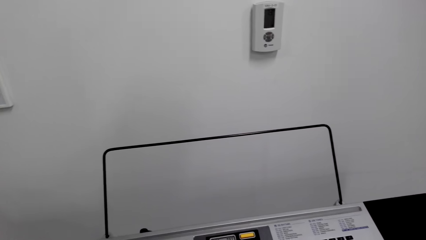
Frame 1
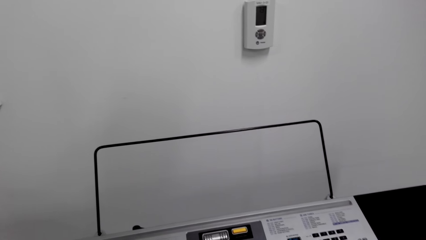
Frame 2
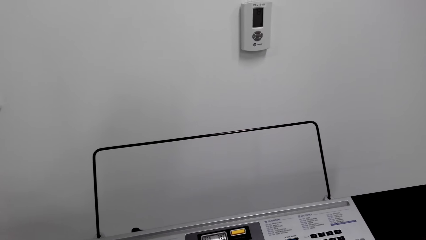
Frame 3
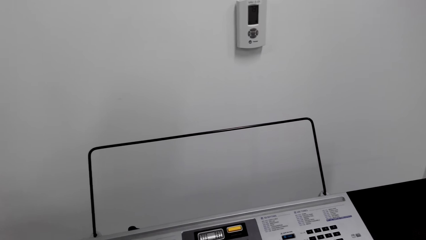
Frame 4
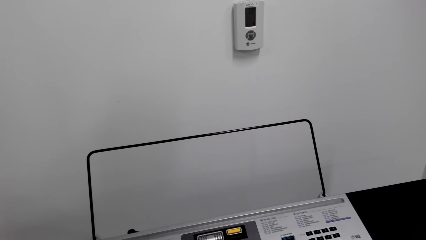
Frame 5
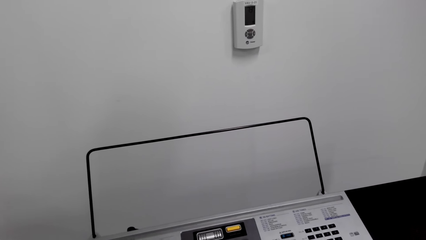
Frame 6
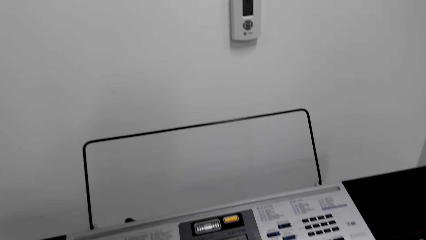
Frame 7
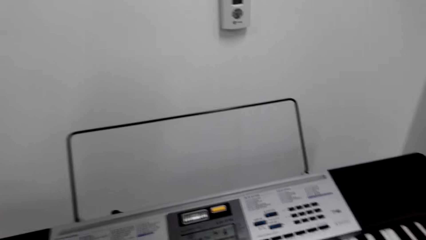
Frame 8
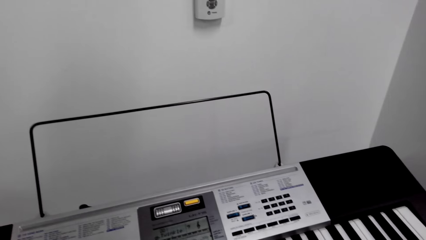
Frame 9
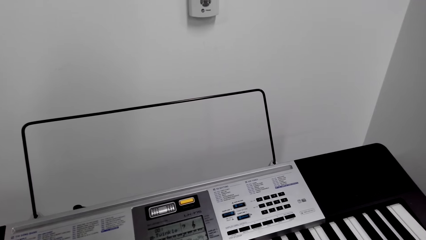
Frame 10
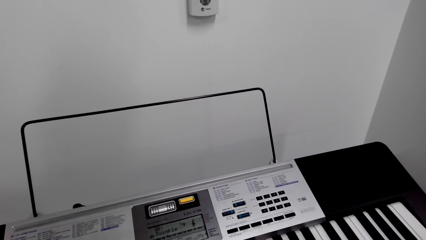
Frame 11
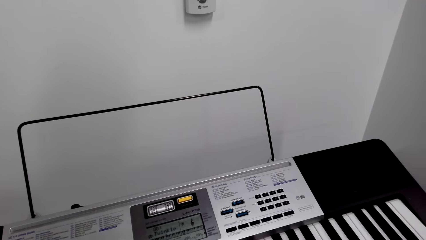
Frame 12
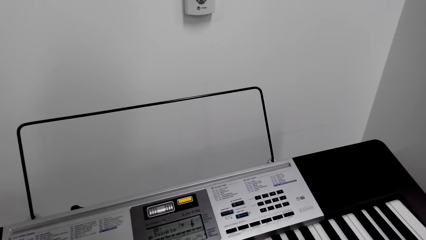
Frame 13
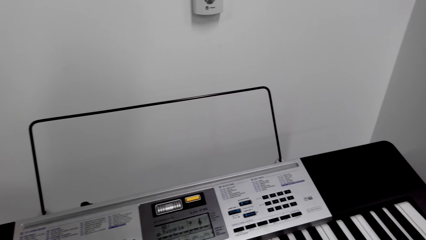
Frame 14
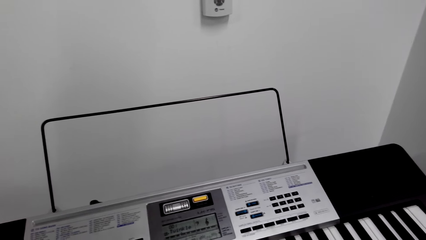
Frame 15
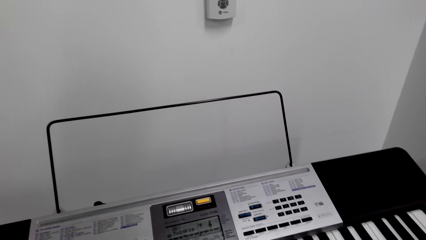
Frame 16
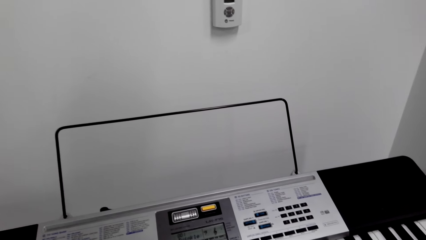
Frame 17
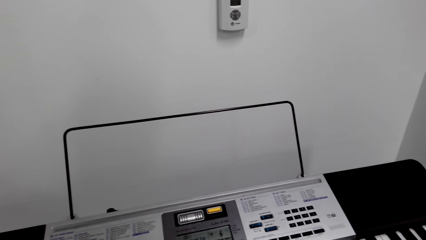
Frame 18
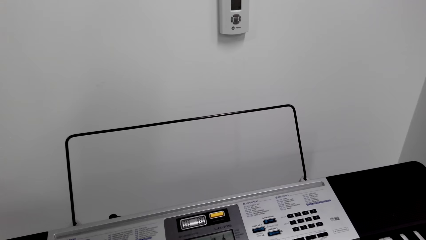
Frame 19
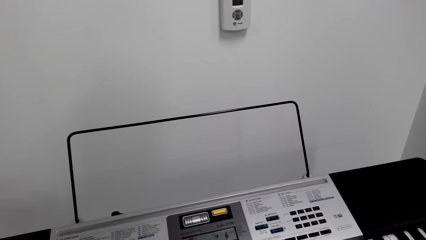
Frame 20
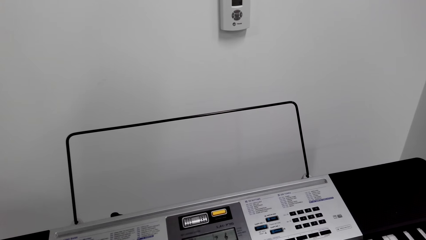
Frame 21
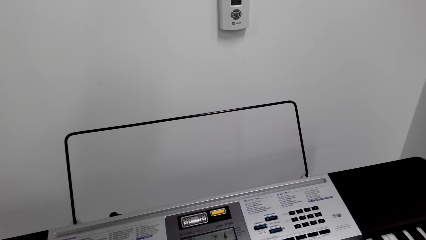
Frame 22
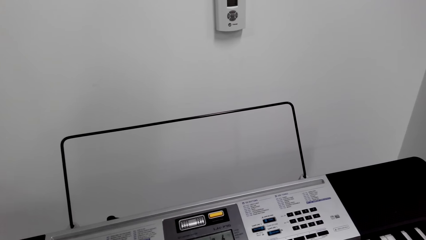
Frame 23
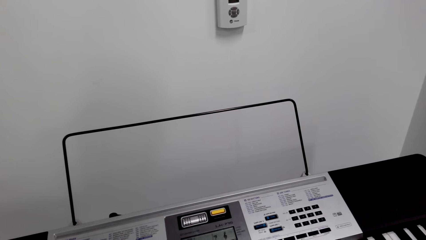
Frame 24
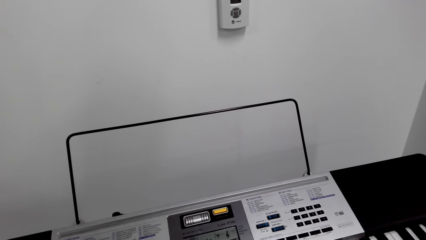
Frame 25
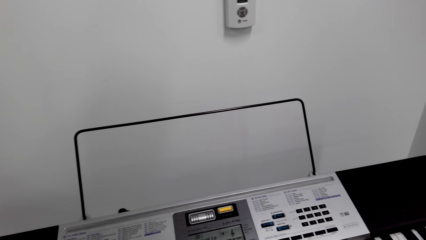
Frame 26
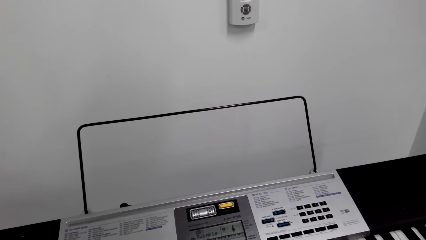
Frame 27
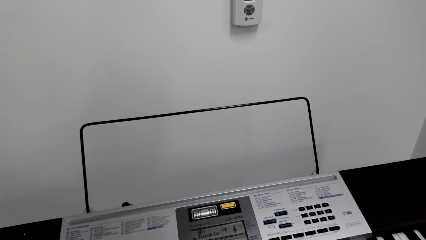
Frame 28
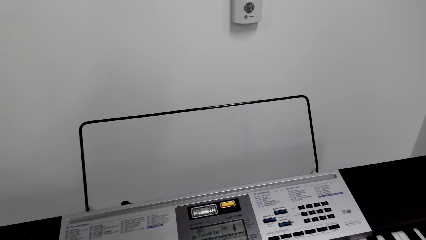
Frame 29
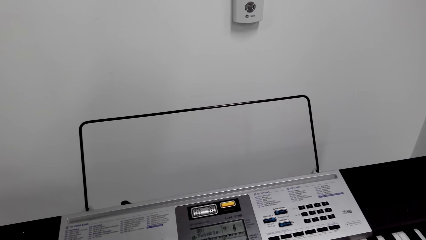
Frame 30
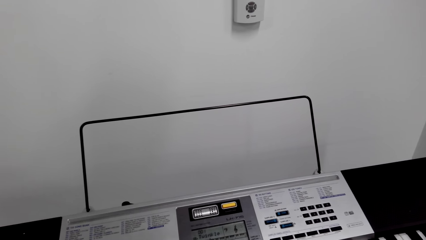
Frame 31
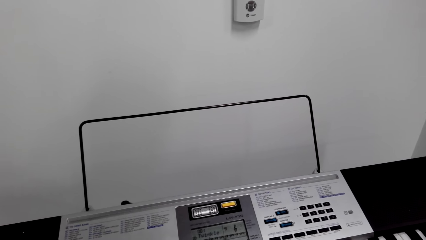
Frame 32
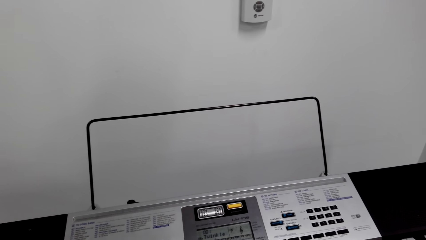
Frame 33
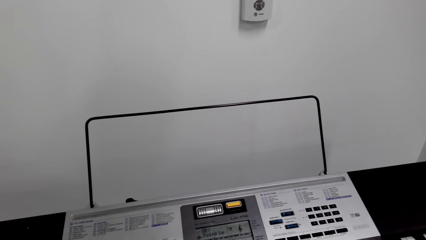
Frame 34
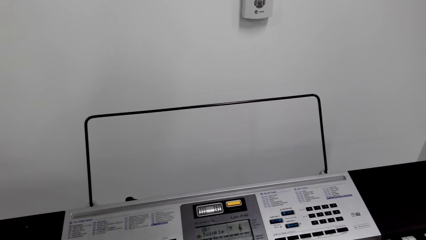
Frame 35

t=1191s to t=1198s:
The camera wearer plays the piano.

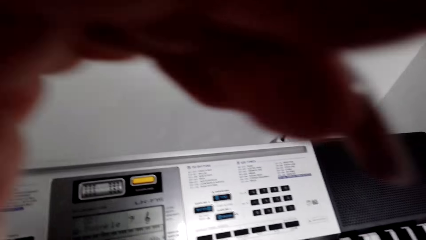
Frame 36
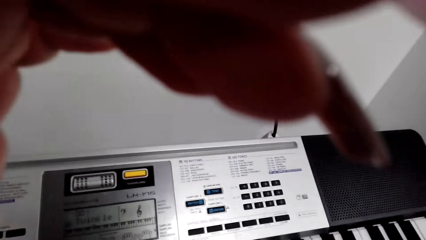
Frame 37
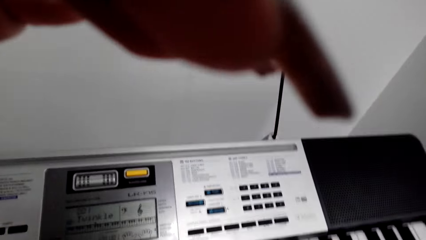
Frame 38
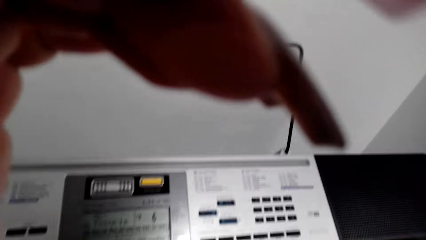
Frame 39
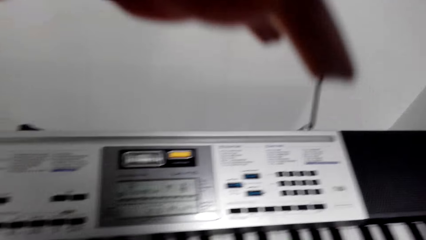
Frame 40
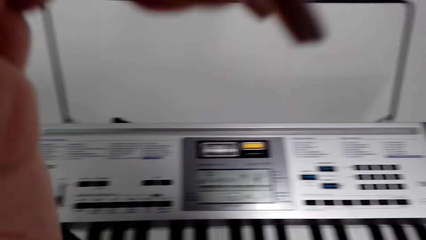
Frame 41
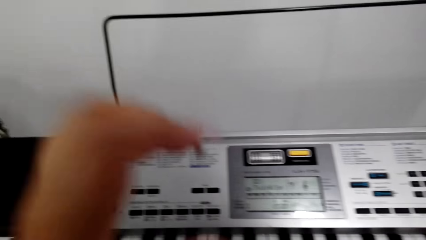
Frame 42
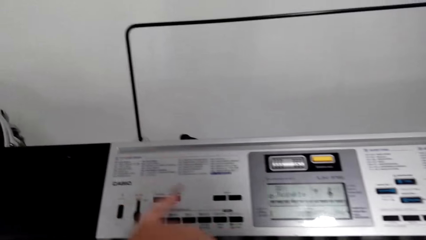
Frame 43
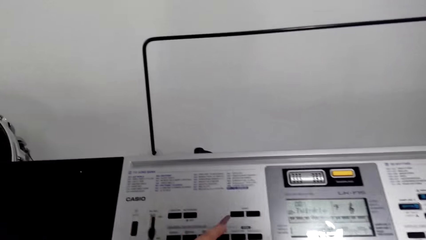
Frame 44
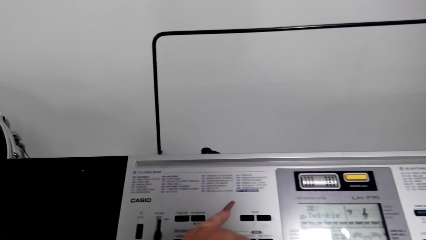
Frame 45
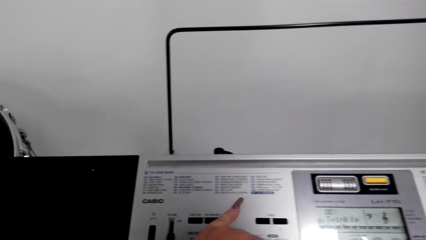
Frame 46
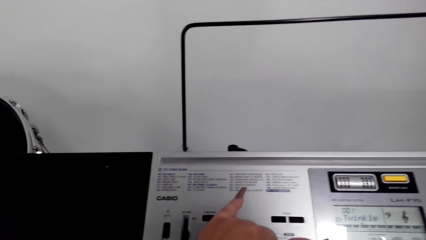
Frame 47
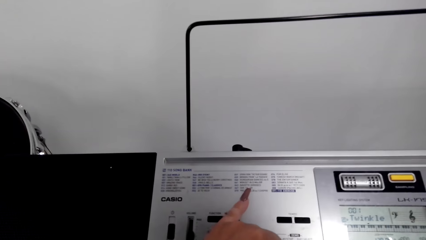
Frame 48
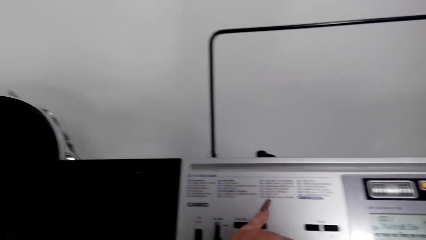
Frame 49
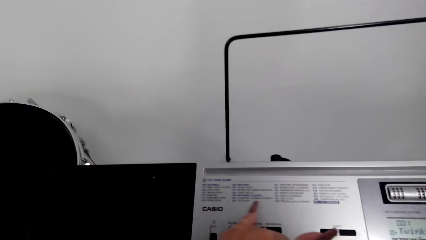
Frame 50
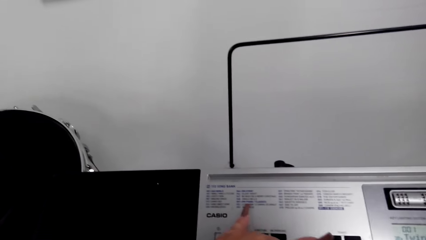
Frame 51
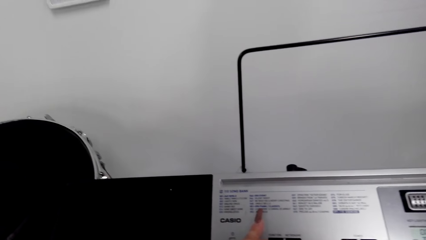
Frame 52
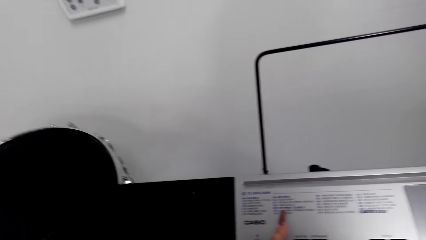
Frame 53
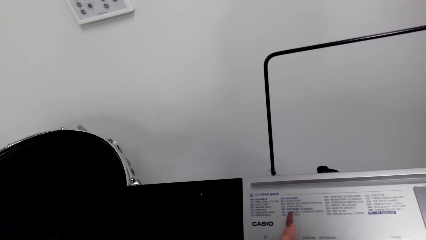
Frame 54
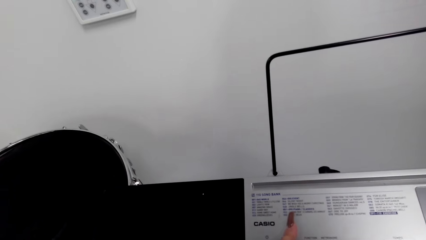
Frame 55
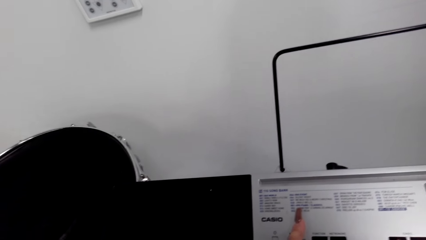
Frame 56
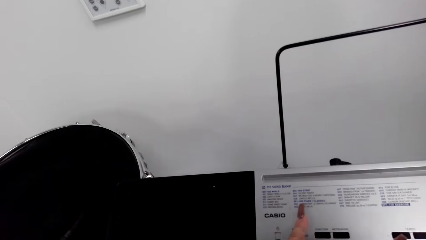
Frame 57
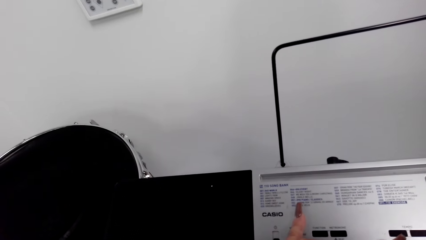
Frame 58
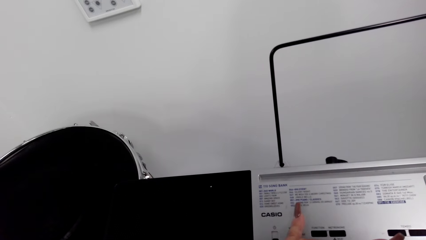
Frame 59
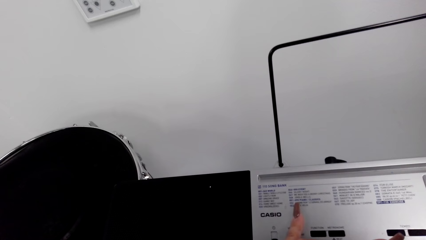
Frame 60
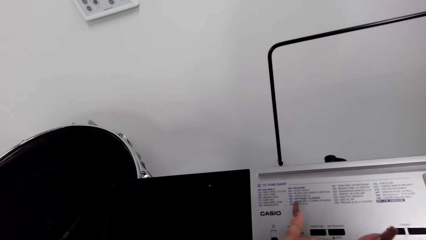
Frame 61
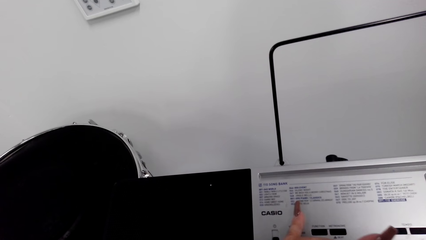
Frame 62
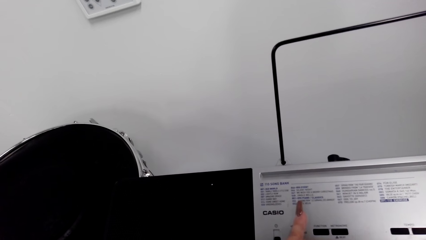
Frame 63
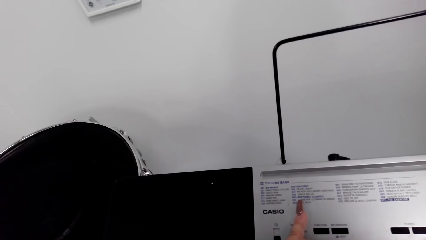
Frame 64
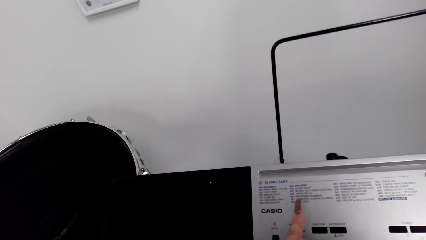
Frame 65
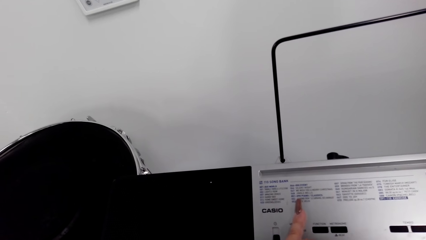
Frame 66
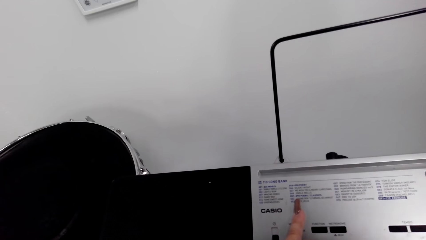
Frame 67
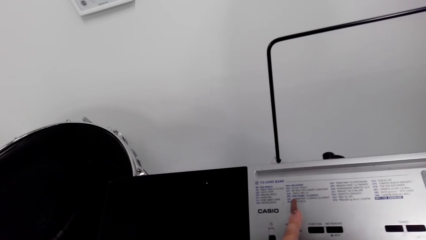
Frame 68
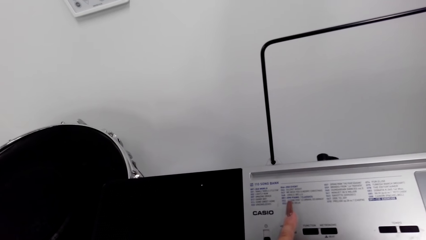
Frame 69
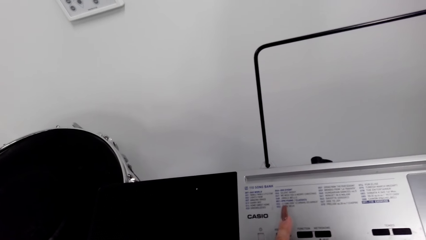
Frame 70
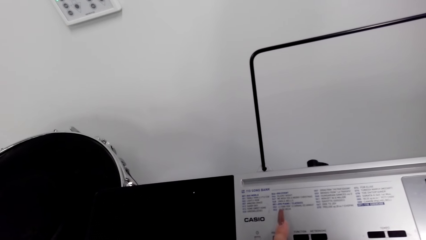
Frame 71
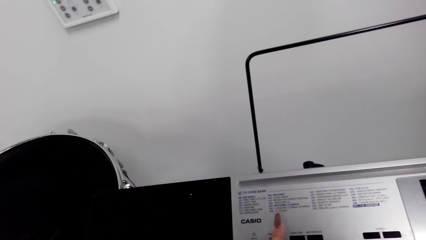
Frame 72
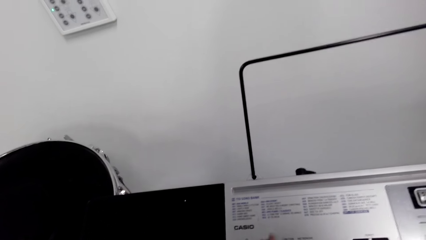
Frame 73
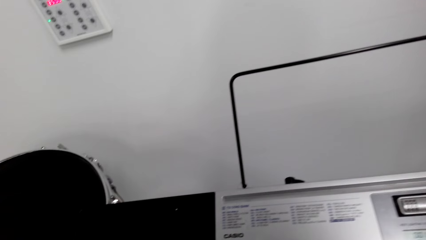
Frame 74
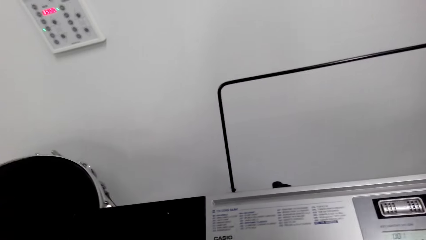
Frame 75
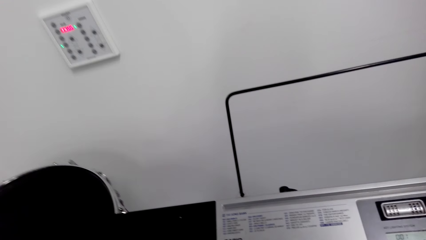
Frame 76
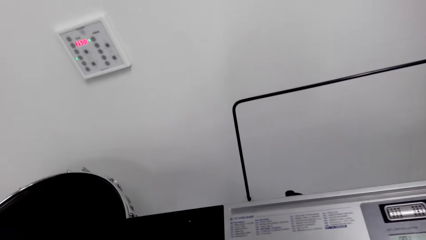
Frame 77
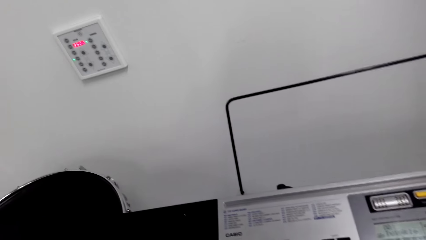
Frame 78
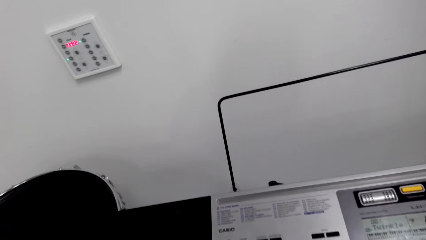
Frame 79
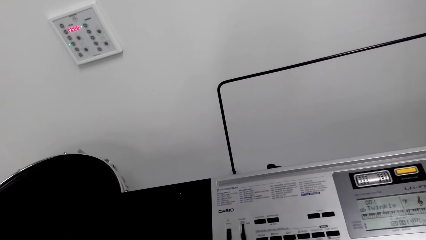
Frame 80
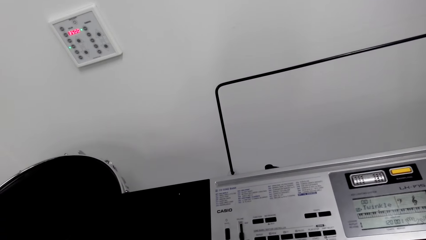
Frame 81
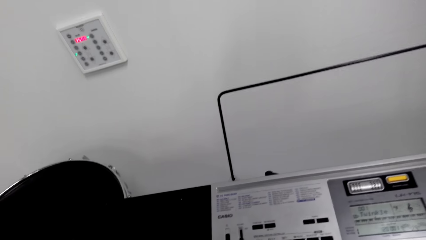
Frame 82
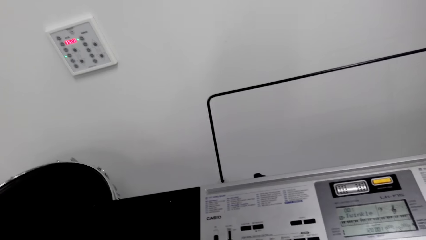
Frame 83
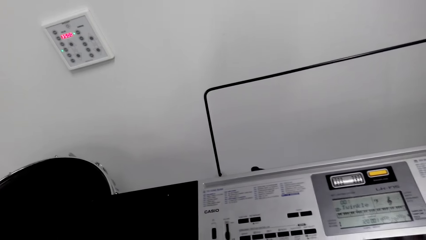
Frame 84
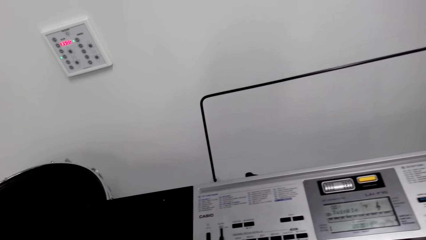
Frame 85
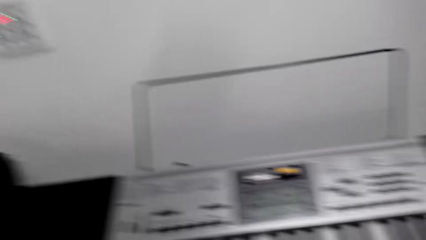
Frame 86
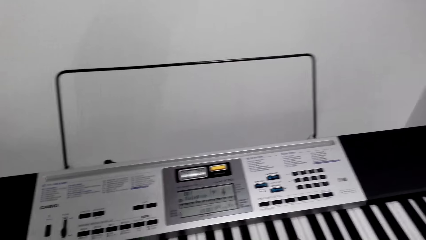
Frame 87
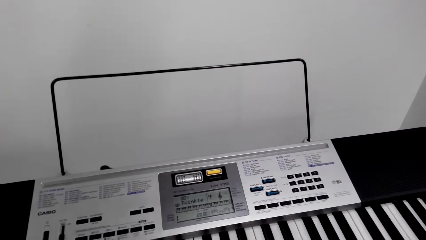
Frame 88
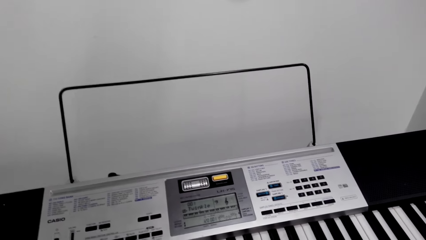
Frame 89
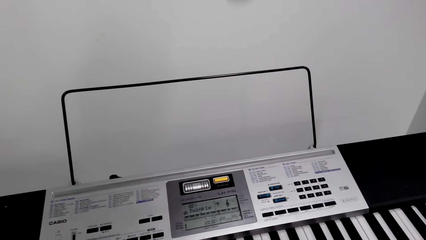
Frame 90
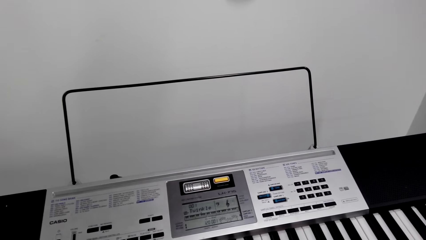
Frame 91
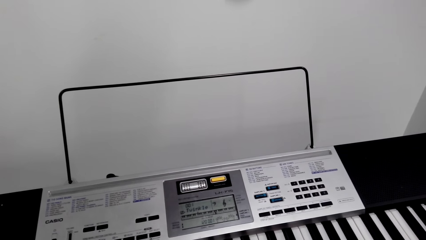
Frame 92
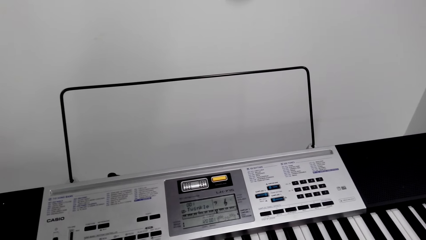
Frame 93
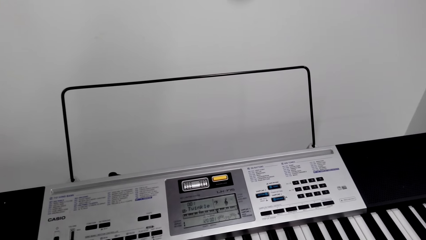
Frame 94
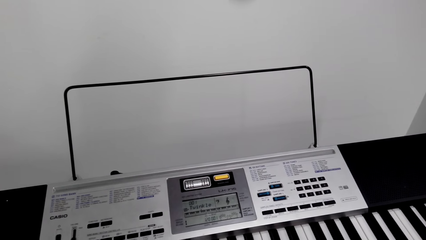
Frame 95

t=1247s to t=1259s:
The camera wearer adjusts the camera. They touch the camera. They adjust the piano keys. They play the piano.
